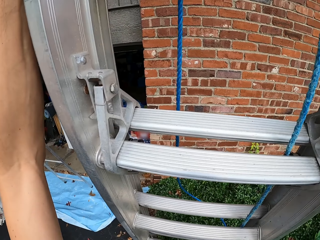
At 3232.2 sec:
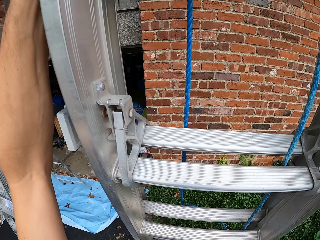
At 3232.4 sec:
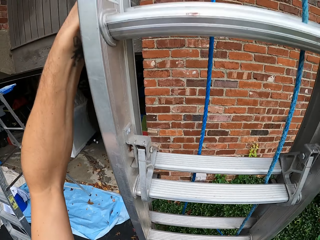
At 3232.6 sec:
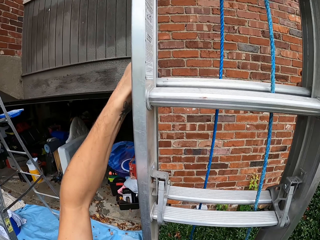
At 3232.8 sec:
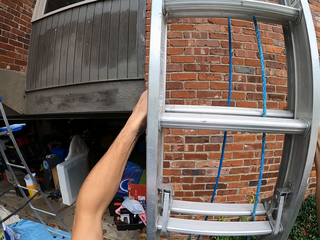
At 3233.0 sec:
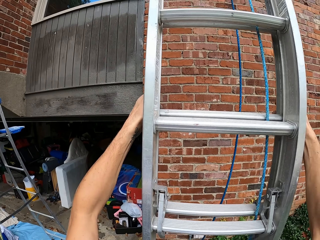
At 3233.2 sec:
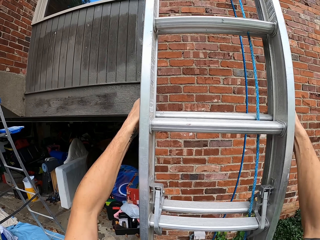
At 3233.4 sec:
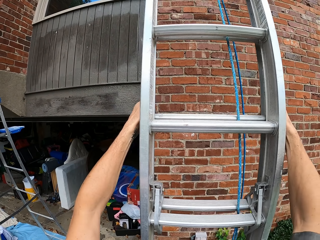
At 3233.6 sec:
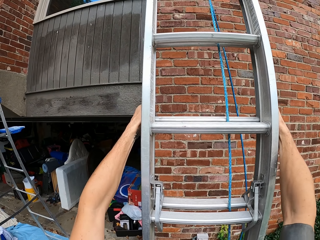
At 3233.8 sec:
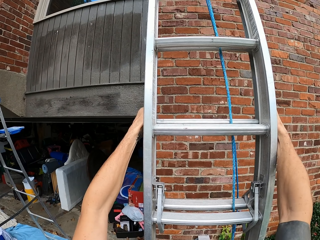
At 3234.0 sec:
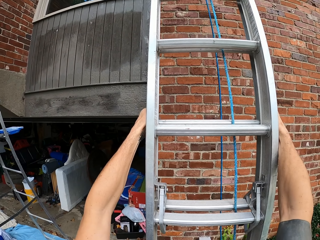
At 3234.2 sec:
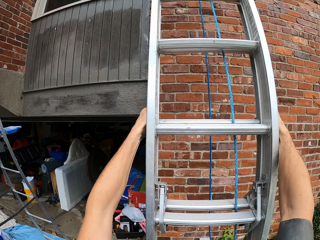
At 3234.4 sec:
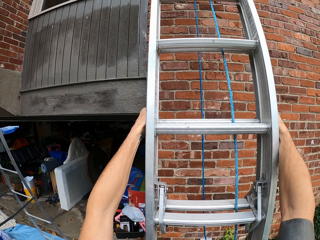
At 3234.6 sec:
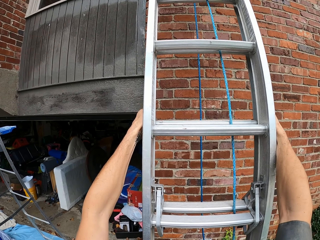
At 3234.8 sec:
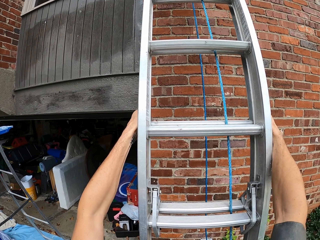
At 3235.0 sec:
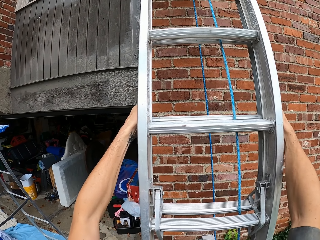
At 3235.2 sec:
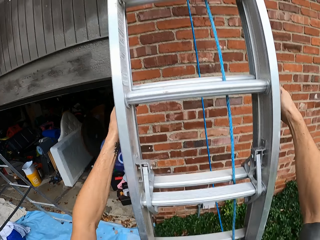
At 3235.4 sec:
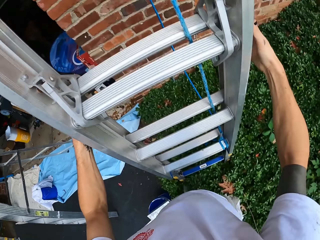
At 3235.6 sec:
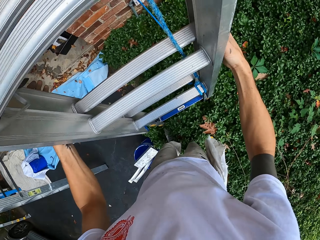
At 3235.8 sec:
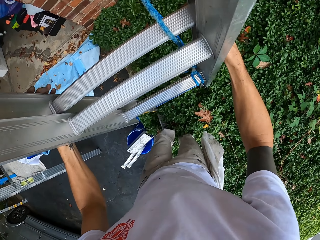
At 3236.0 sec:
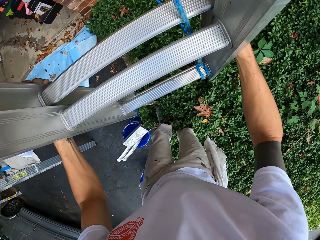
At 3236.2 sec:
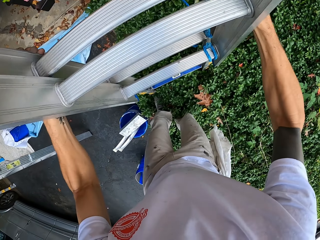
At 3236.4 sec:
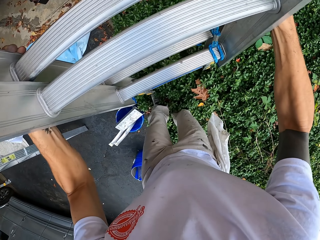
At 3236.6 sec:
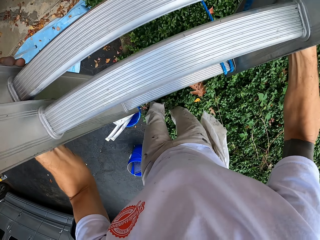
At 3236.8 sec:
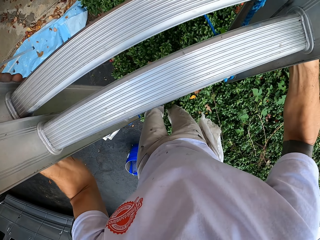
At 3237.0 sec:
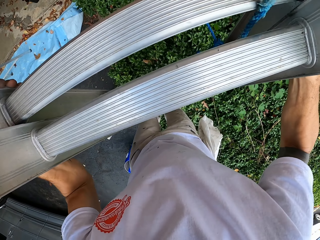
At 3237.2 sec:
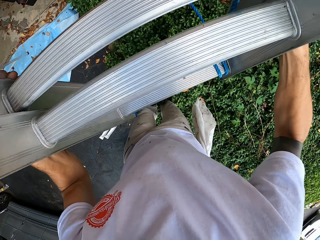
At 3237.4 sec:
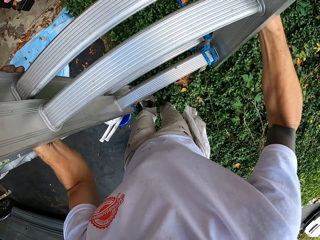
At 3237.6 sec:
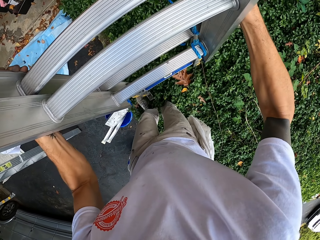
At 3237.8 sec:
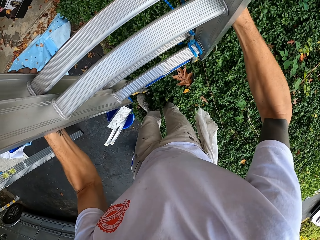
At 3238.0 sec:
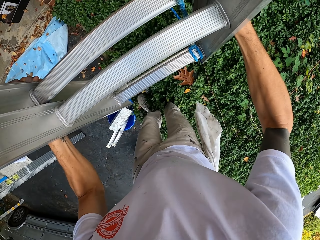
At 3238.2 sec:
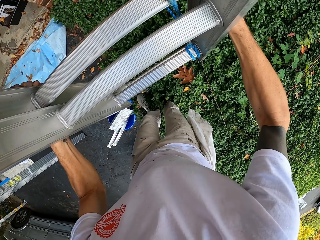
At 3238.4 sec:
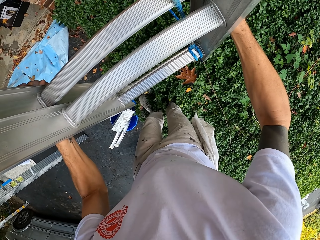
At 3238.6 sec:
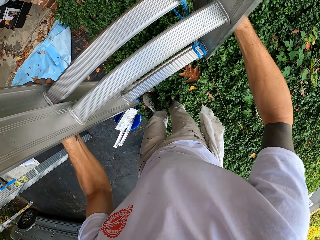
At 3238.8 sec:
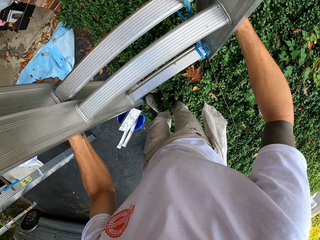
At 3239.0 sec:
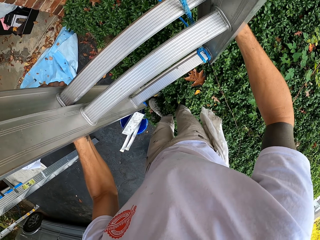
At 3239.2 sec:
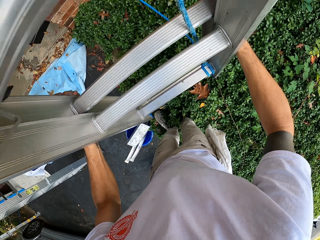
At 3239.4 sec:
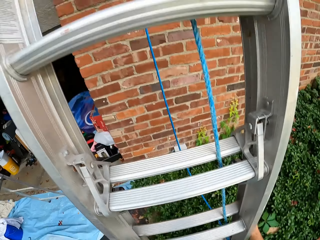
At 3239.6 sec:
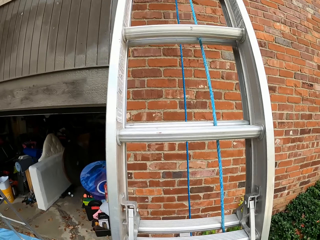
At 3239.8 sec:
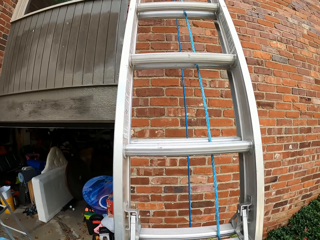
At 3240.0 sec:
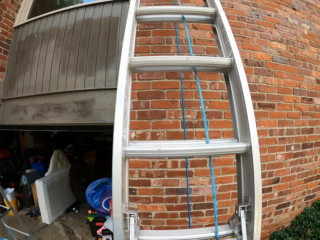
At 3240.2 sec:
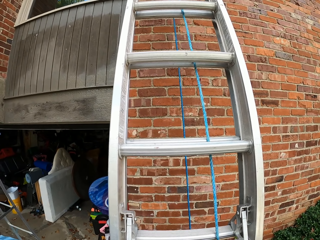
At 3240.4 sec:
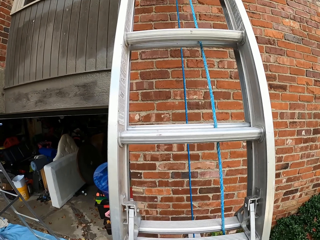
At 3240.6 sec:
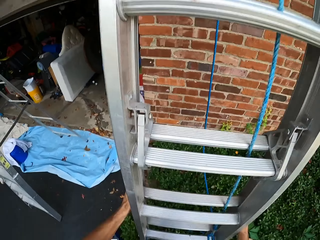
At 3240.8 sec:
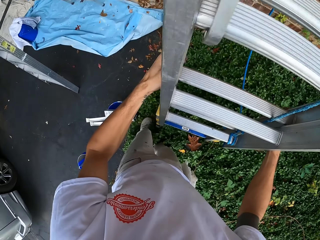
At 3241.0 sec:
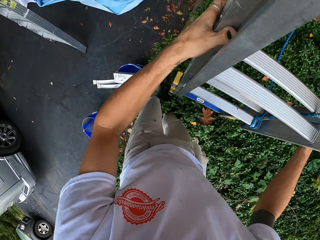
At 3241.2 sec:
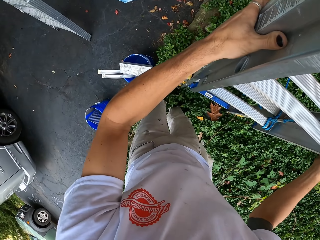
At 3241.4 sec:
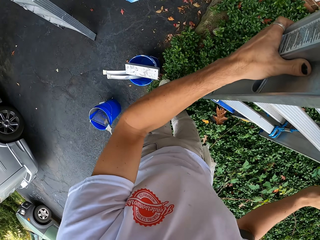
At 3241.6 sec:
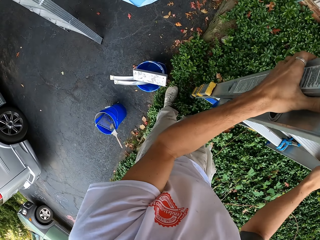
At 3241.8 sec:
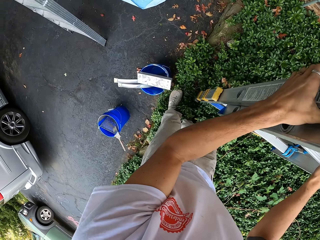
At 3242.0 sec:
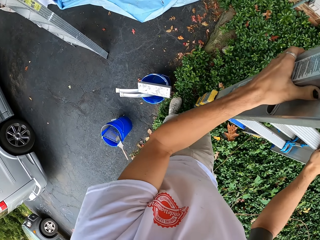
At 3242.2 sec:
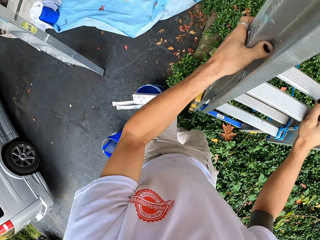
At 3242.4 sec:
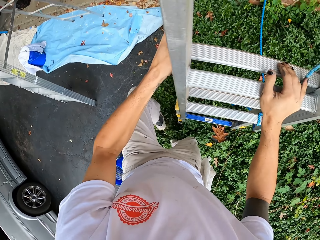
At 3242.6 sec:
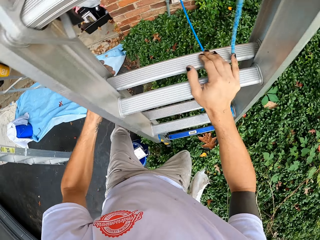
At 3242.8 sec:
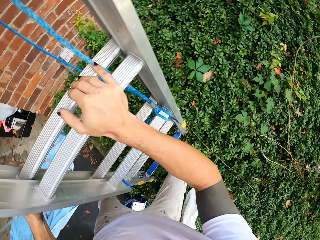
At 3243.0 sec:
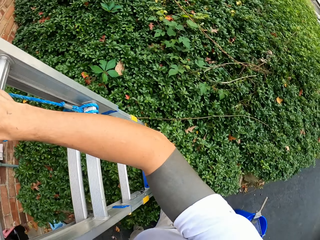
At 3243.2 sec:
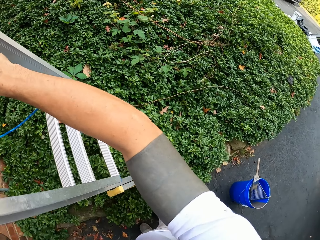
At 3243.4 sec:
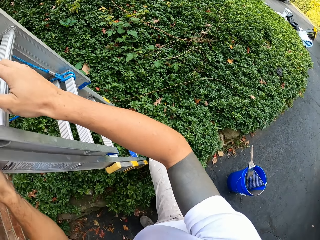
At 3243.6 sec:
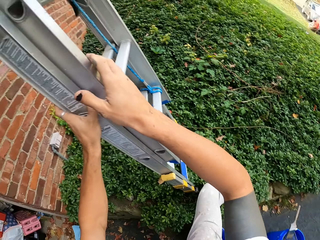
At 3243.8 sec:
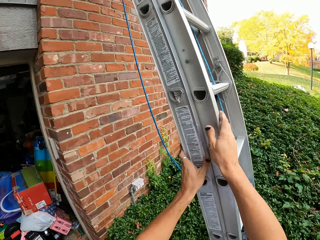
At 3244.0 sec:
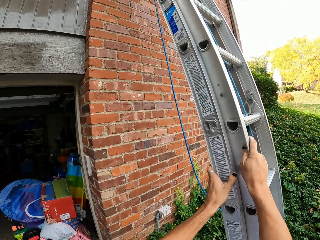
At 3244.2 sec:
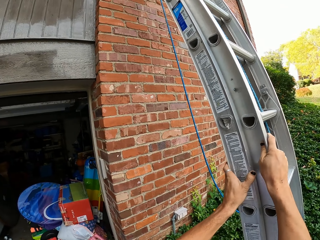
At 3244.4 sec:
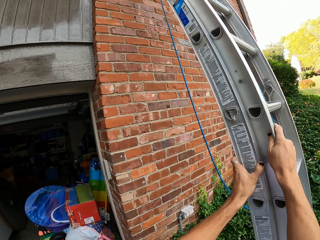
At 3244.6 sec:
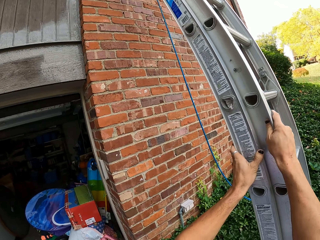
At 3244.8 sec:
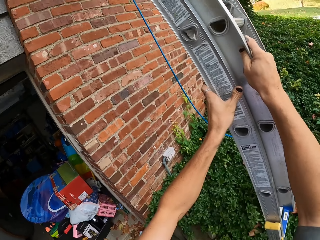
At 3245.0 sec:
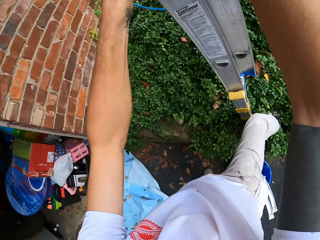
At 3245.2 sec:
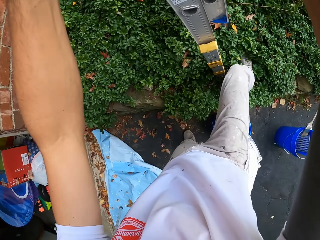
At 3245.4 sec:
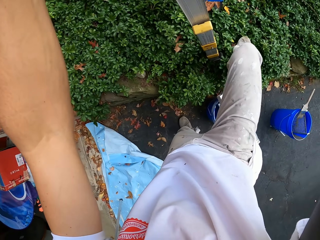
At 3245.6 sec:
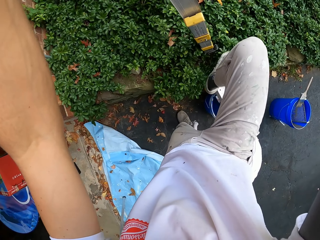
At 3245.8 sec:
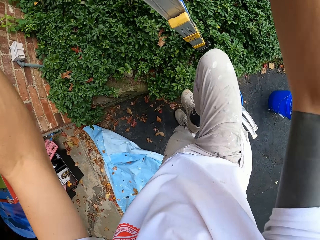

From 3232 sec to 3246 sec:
The camera wearer puts the ladder down. He adjusts the ladder with his hands. He looks around.

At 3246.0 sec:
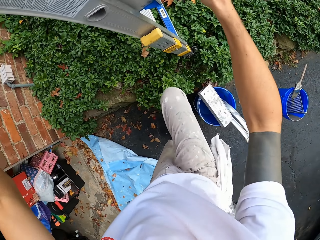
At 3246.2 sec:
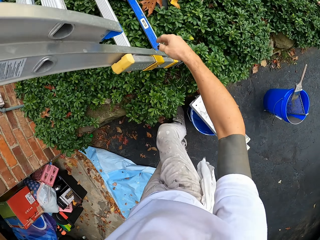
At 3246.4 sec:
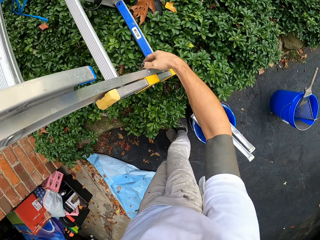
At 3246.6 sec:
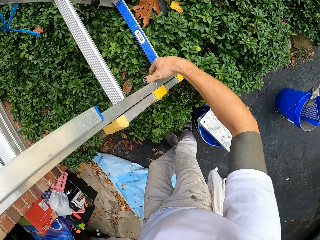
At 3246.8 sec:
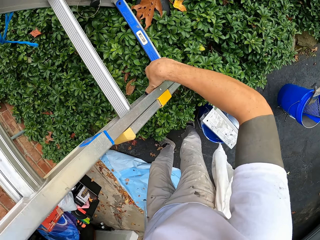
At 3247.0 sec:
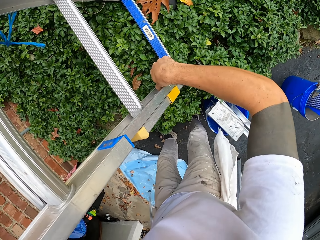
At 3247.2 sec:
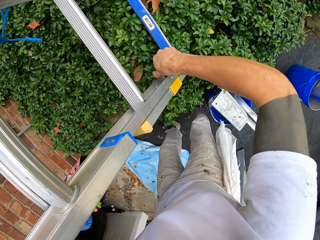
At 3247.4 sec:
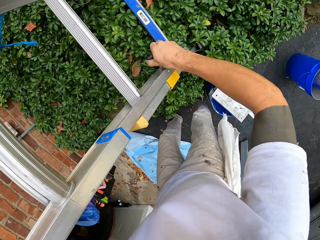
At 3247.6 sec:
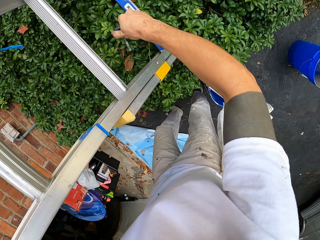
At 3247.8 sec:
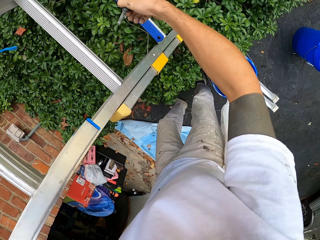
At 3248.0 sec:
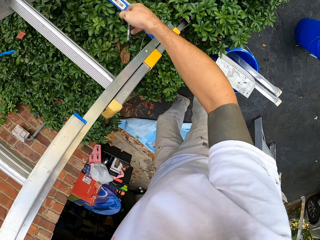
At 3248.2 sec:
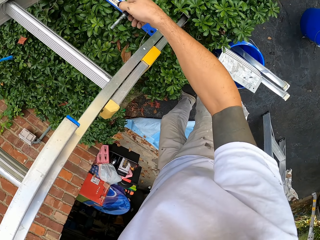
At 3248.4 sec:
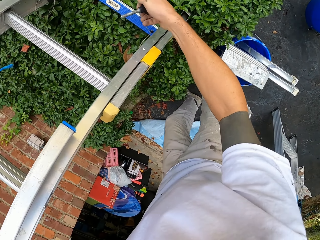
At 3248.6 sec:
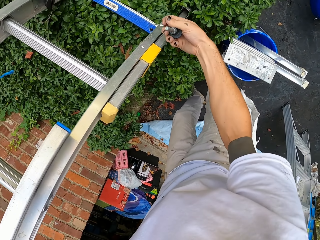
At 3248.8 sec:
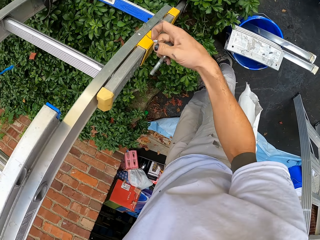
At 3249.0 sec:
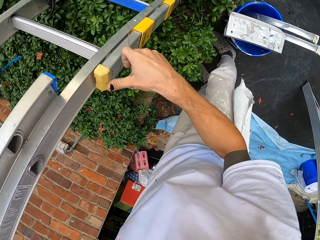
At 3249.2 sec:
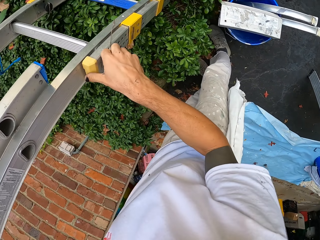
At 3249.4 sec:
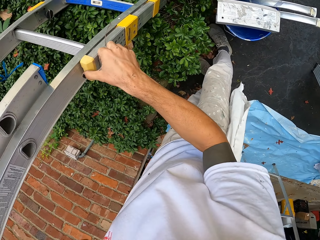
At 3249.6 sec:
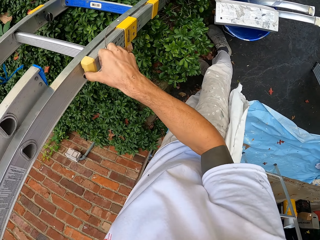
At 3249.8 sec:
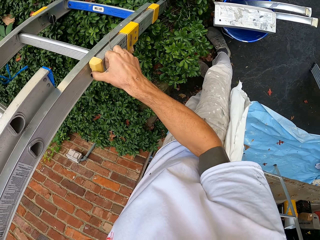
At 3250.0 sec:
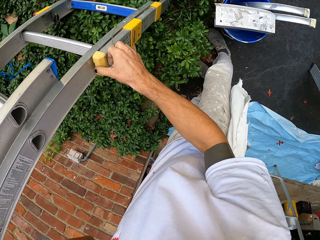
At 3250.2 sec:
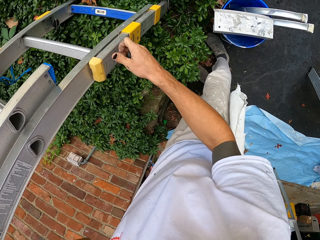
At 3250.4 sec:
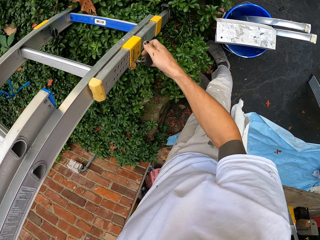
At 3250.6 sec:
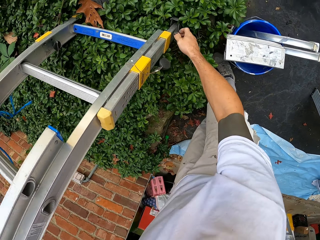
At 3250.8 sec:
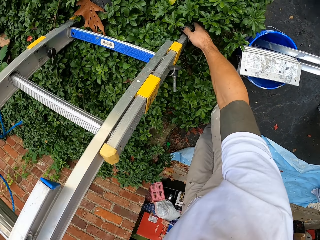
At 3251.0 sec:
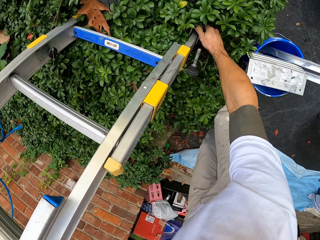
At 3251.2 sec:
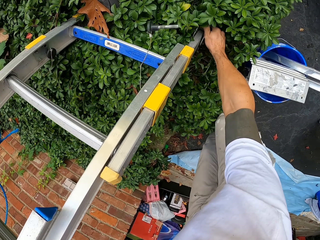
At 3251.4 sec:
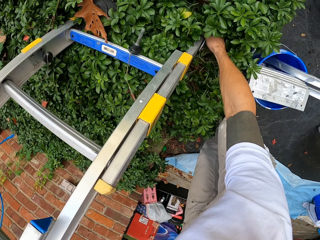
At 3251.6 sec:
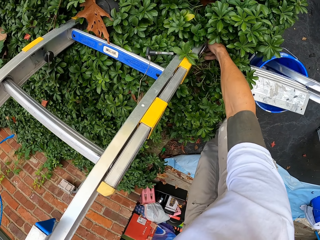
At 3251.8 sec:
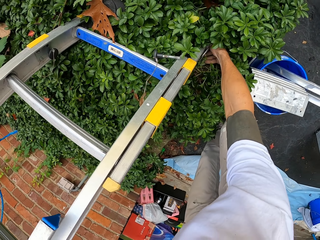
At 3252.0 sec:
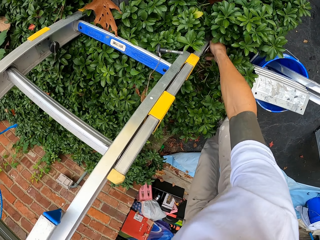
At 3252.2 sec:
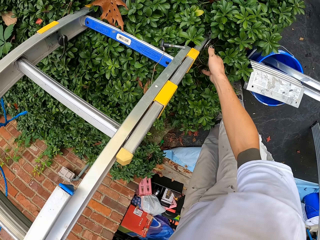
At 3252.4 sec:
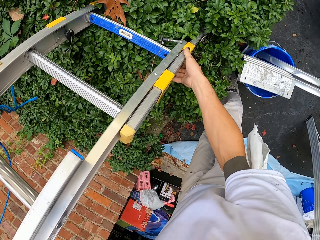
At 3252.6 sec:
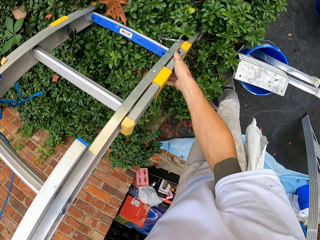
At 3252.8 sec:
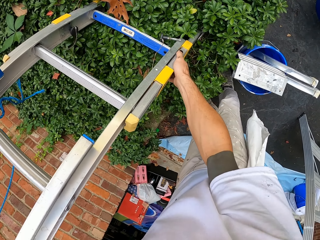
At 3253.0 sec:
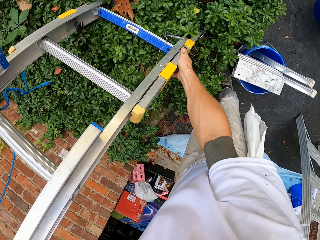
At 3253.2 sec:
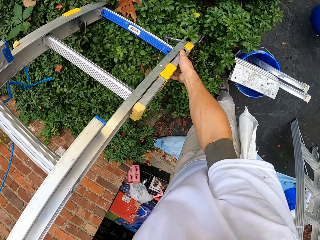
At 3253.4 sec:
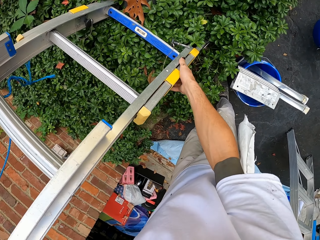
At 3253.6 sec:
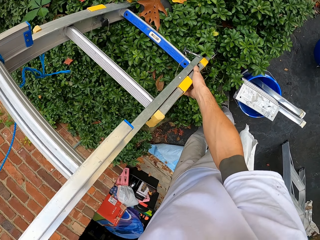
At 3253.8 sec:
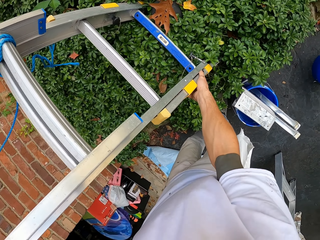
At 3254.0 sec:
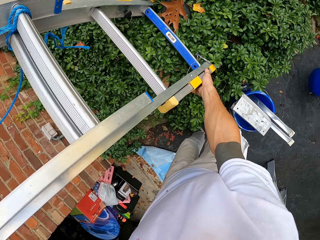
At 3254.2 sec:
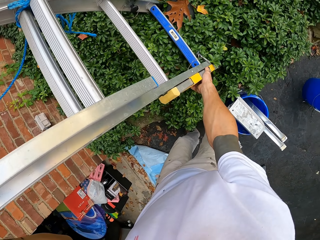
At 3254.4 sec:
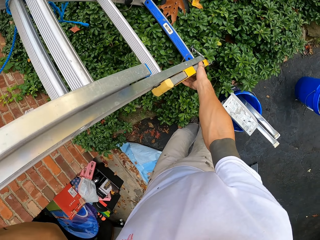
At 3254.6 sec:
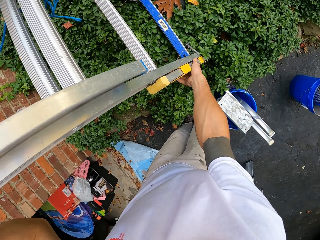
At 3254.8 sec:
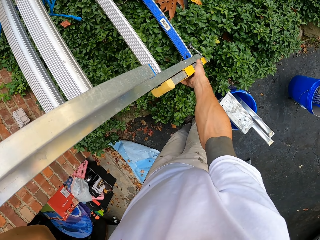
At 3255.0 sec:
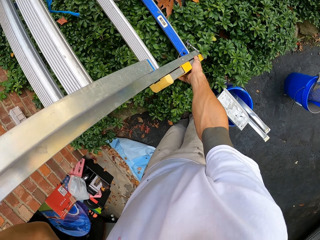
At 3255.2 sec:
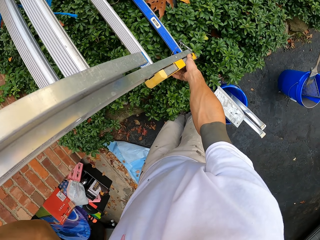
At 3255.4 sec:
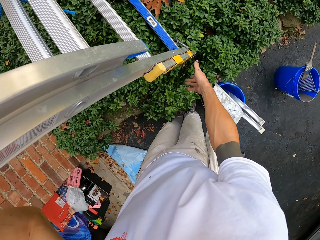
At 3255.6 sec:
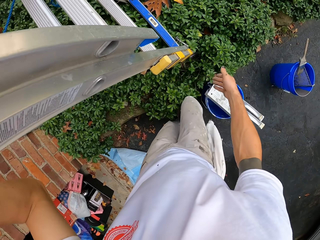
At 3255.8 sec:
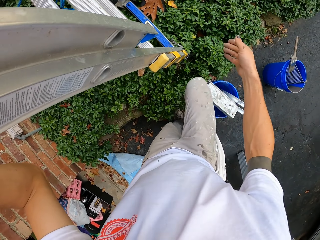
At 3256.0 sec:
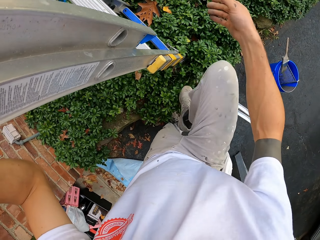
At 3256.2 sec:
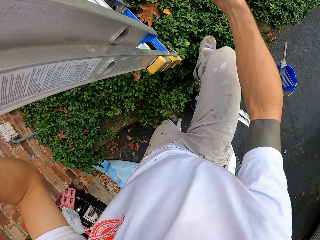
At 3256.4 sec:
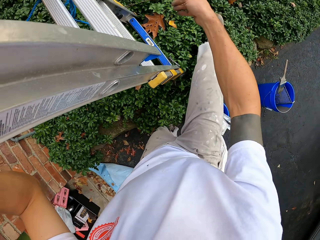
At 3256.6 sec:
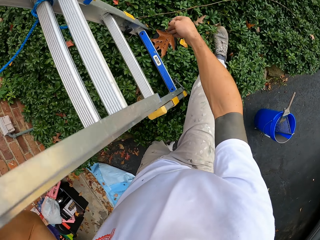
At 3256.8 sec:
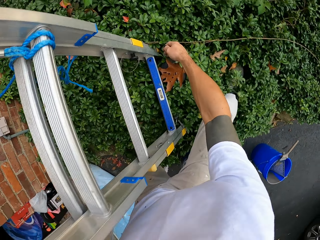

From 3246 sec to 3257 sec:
The camera wearer removes the nut from the ladder. He adjusts the ladder with his hands.
